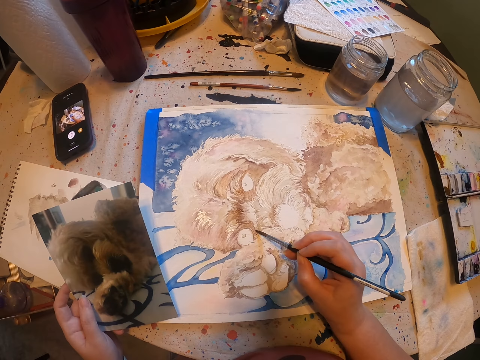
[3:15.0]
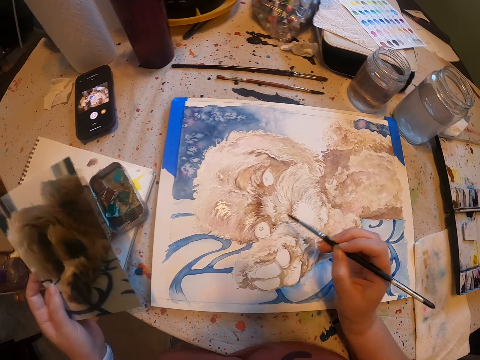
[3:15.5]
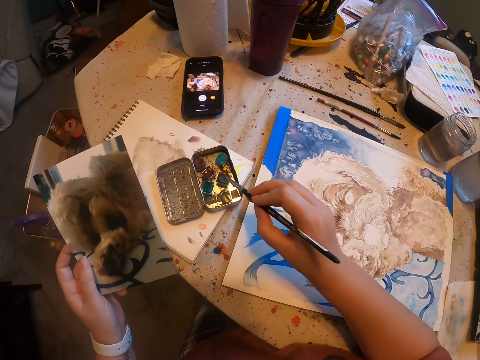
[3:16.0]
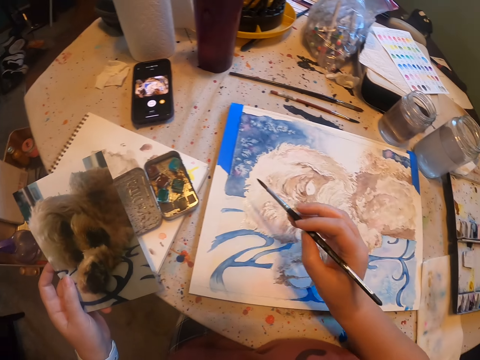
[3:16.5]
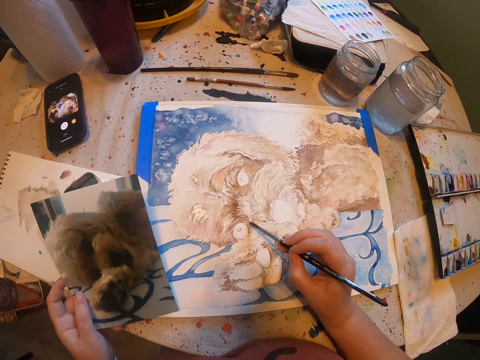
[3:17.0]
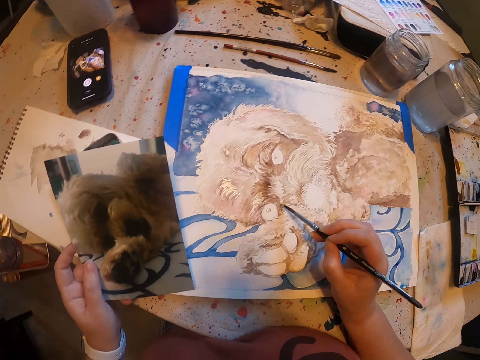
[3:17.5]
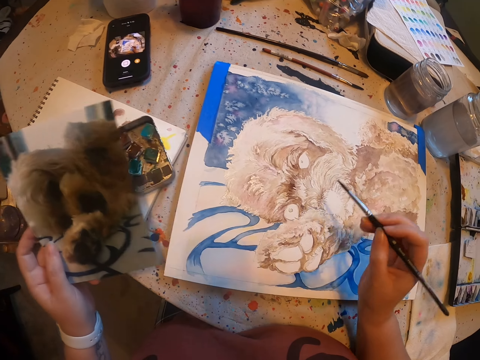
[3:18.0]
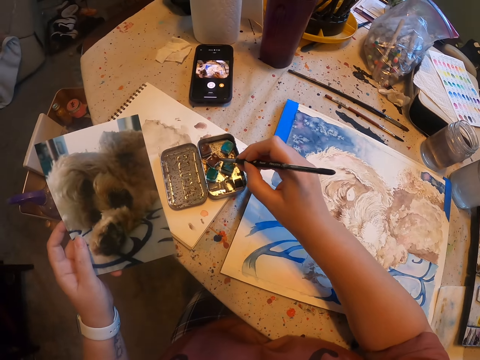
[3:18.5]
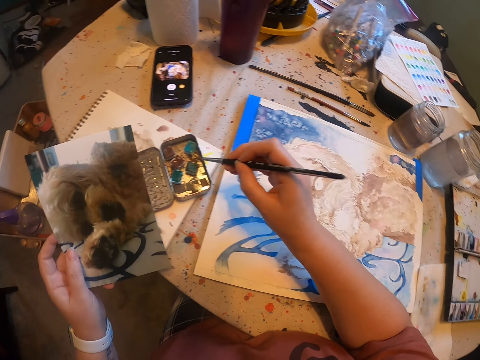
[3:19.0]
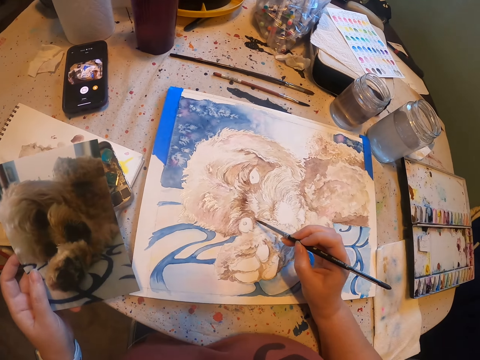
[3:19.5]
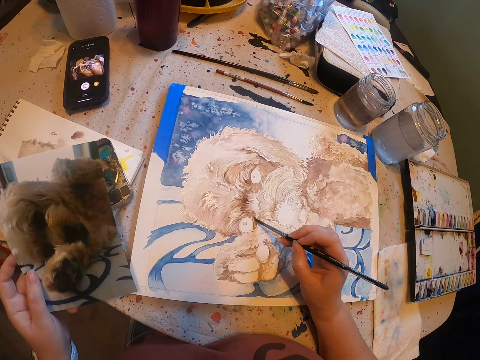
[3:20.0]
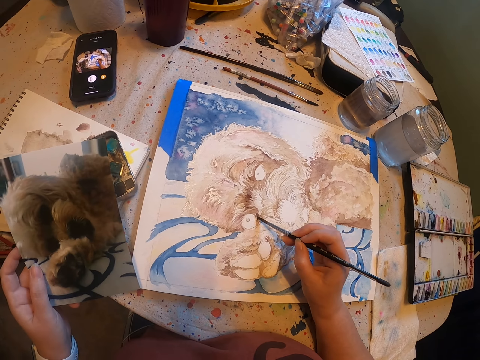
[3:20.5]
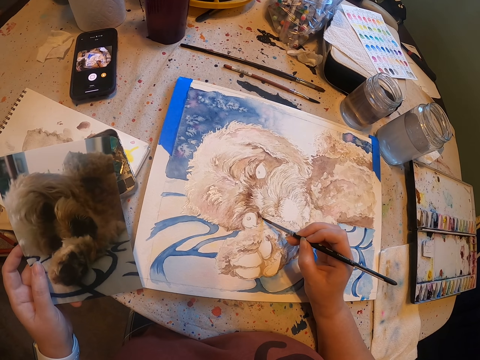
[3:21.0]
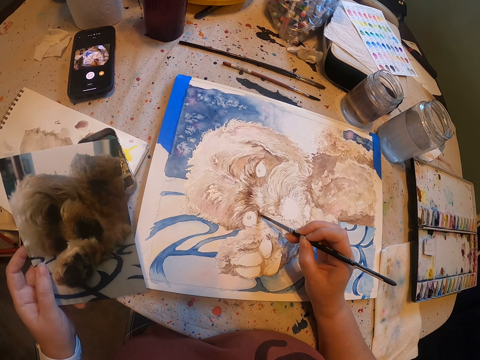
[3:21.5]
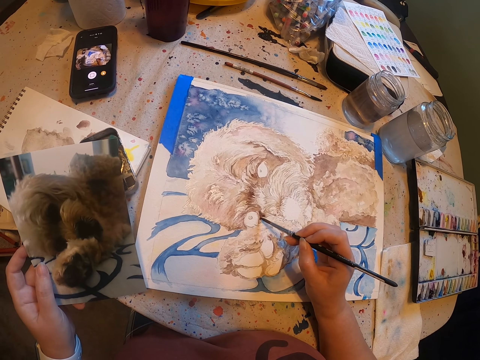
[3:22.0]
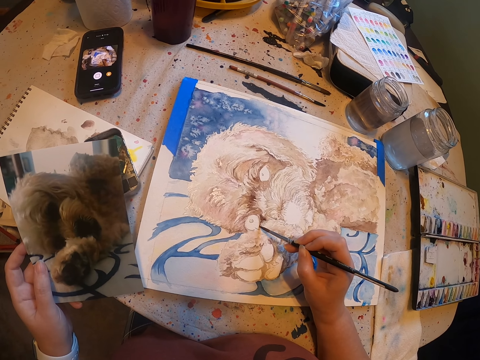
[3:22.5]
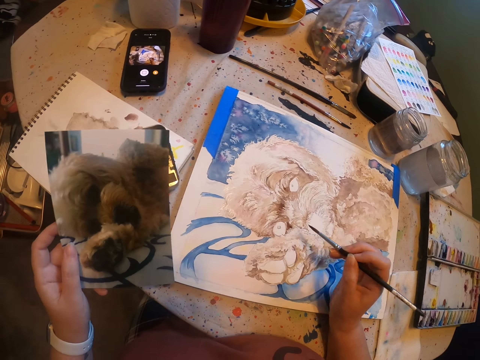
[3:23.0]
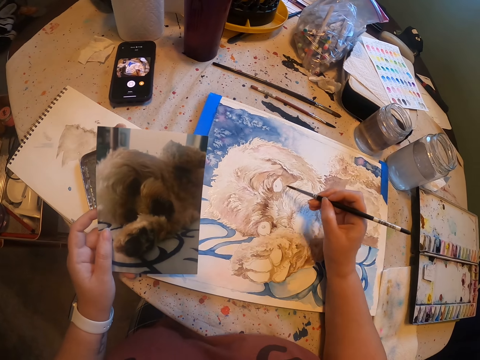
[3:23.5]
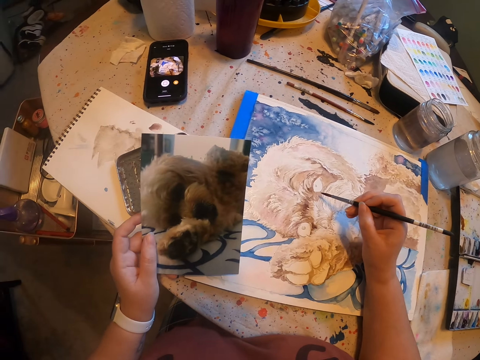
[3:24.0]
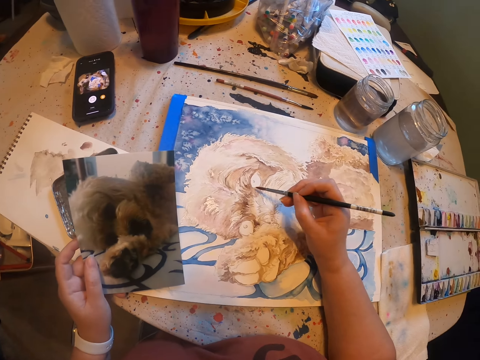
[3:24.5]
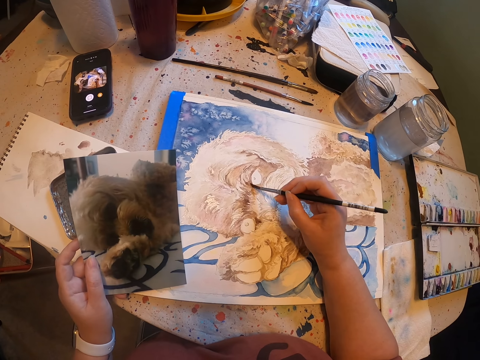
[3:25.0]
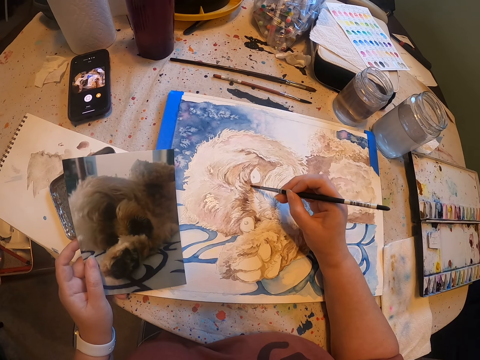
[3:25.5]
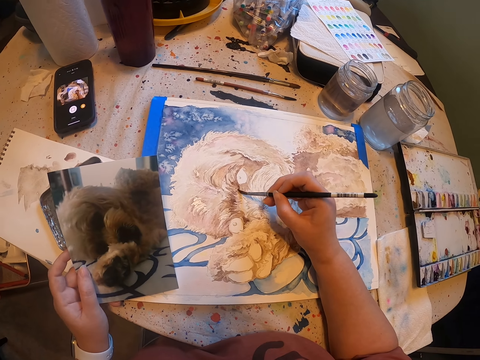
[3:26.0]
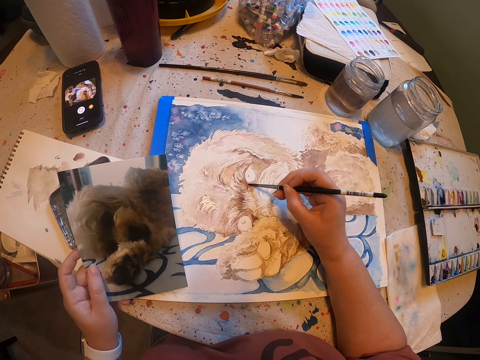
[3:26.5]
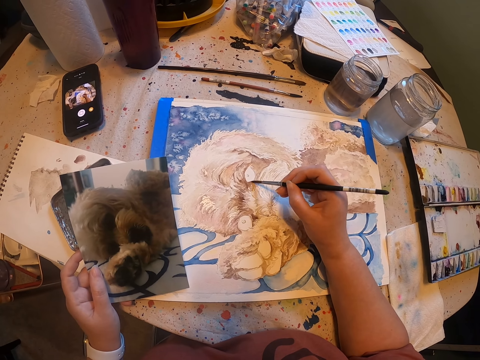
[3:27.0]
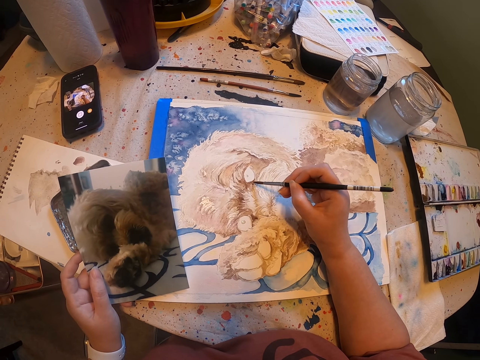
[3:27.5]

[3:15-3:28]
The camera wearer paints on the photo on the table. They dip the paint brush in the water colour. They paint on the photo on the table. They dip the paint brush in the water colour. They paint on the photo on the table.

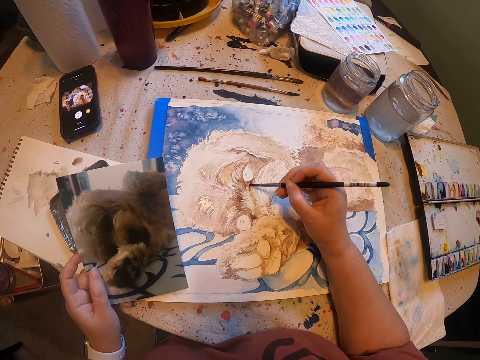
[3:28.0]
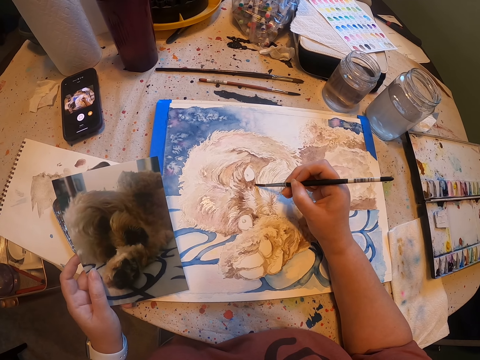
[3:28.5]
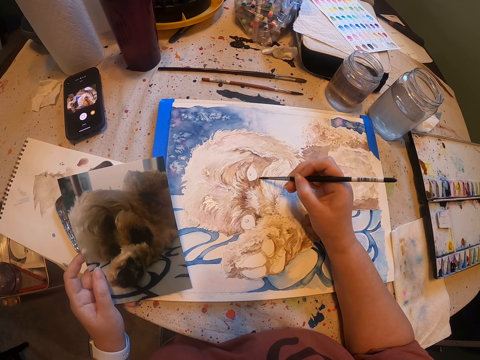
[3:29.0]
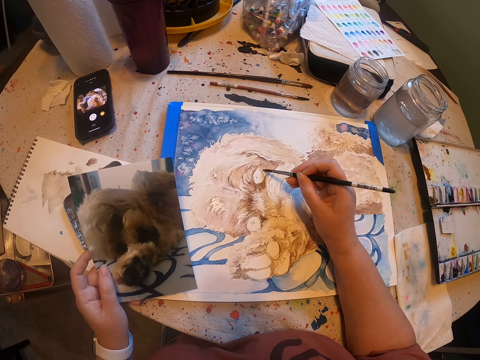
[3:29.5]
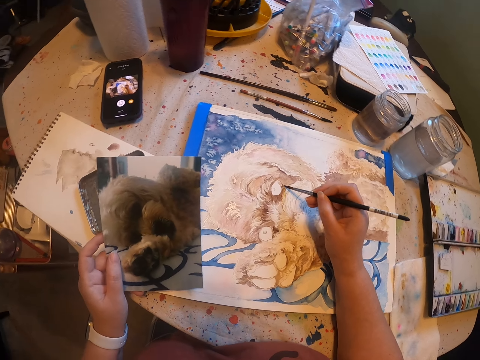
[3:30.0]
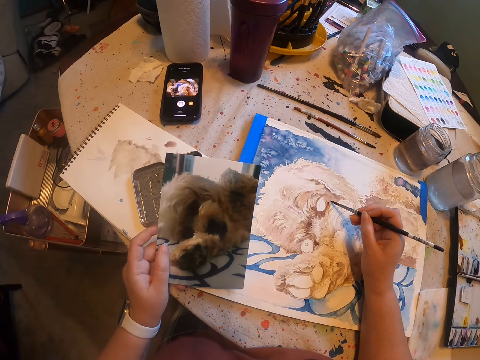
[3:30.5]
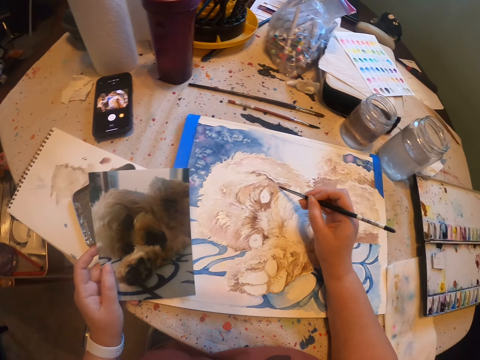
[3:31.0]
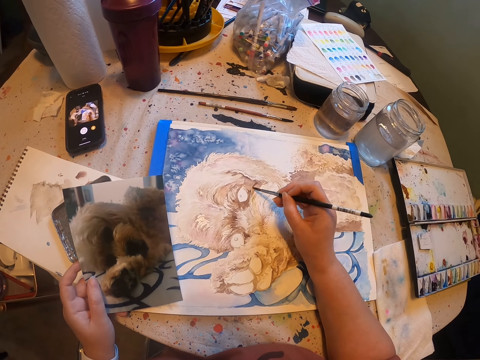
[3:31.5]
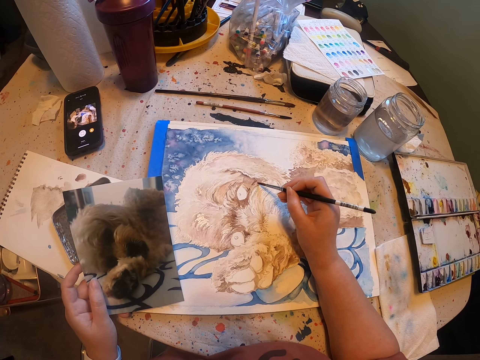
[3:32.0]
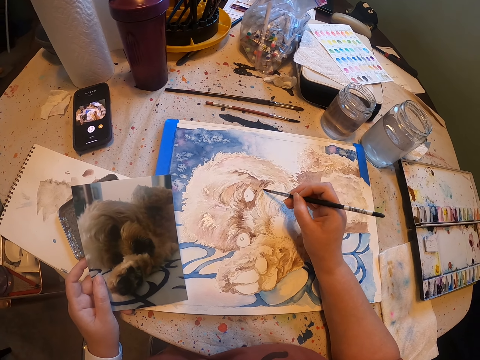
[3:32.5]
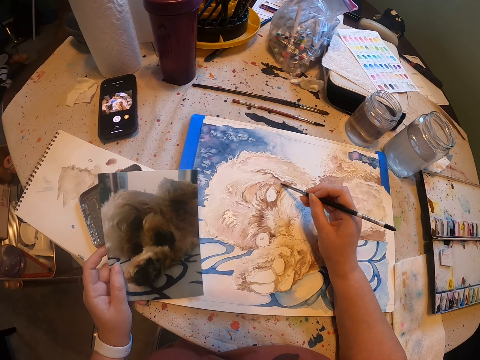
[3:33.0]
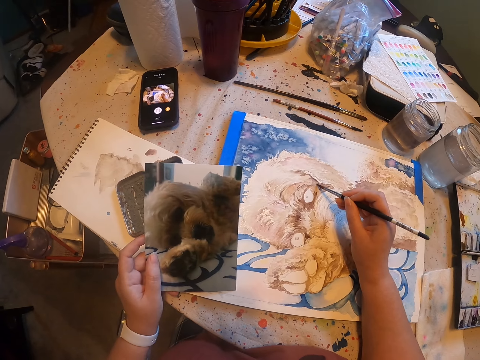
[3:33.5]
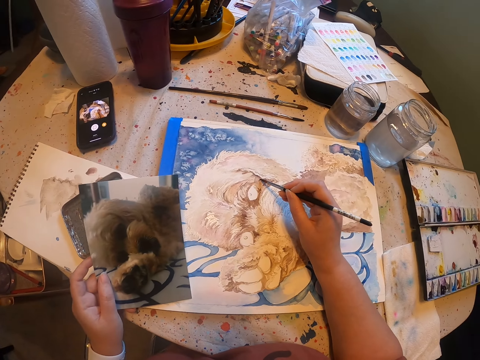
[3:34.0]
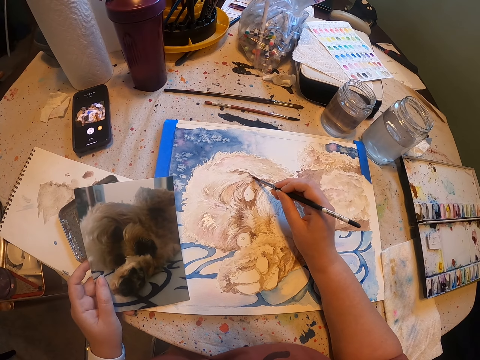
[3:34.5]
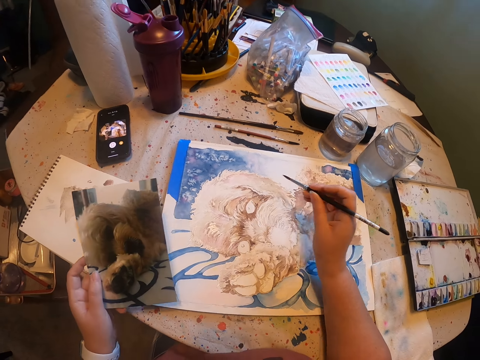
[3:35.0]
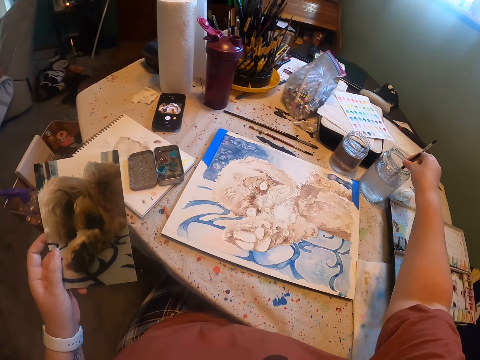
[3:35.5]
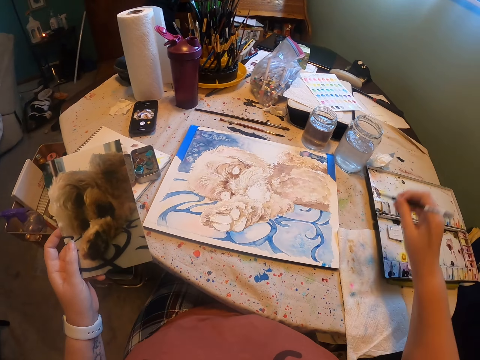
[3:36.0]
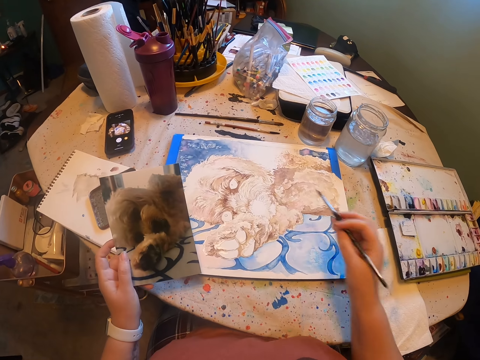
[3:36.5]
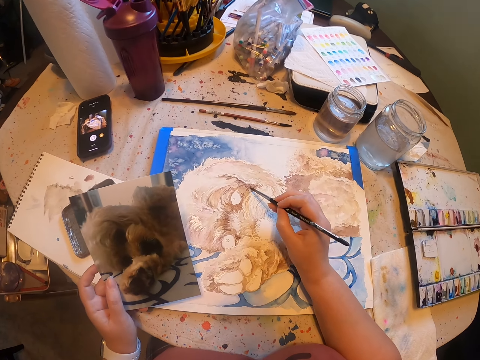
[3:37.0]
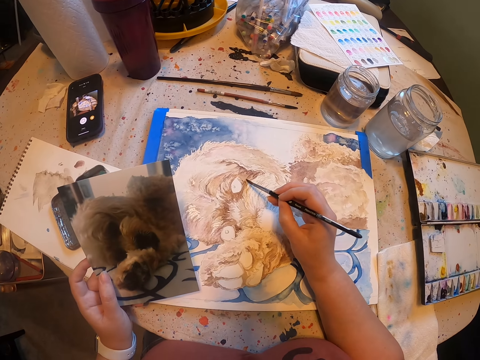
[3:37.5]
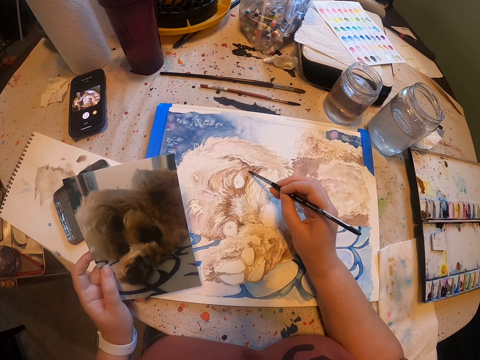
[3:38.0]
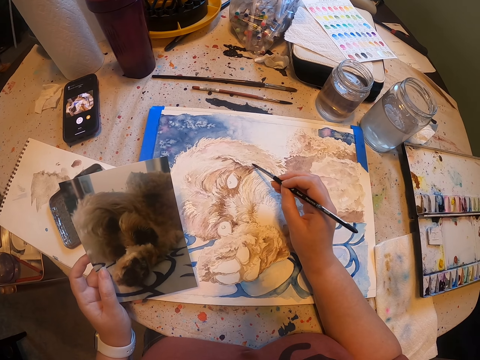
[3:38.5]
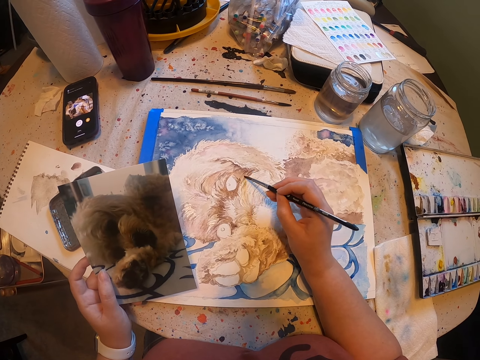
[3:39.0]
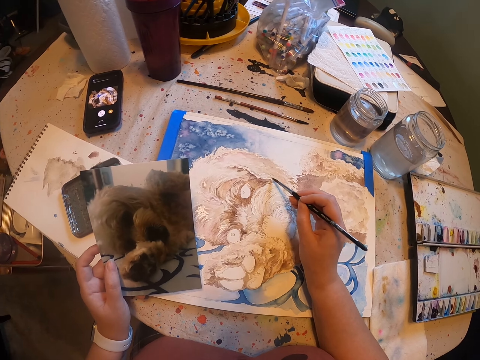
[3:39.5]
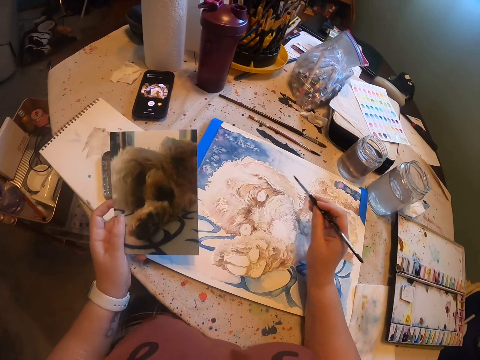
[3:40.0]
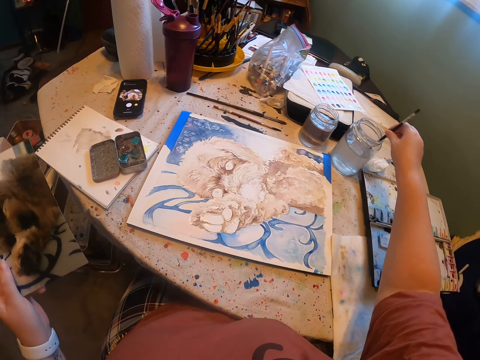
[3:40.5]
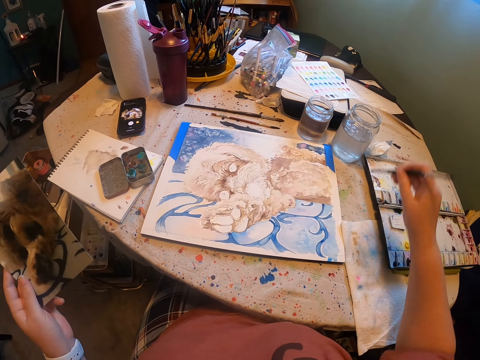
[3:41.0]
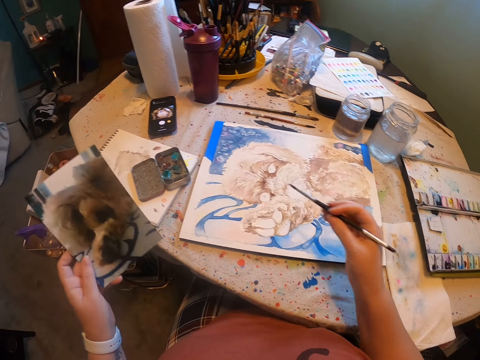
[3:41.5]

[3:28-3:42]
The camera wearer dips a paint brush in water. They clean up the paint brush on a serviette. They paint on the photo on the table. They dip the paint brush in water. They clean up the paint brush on the serviette.
